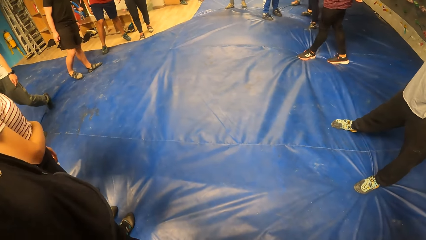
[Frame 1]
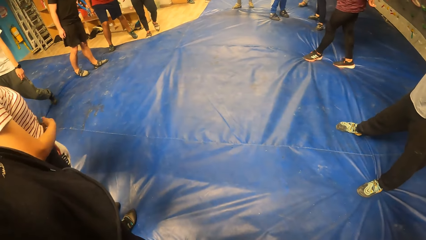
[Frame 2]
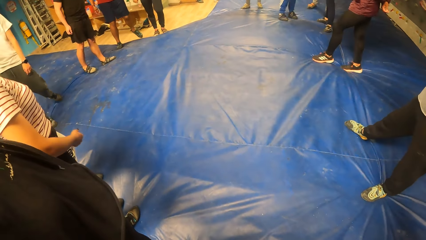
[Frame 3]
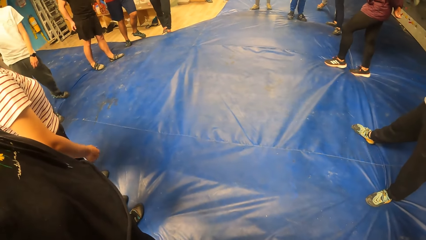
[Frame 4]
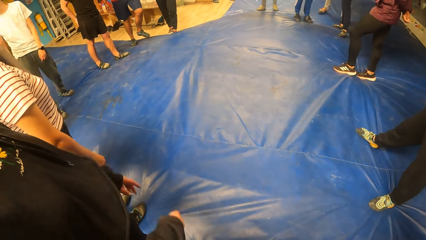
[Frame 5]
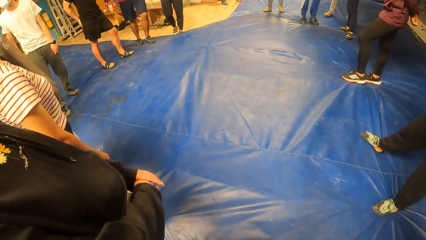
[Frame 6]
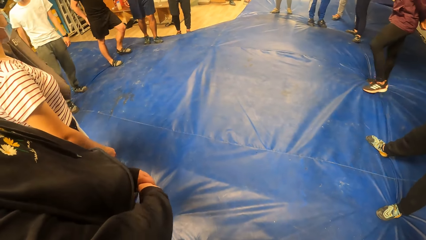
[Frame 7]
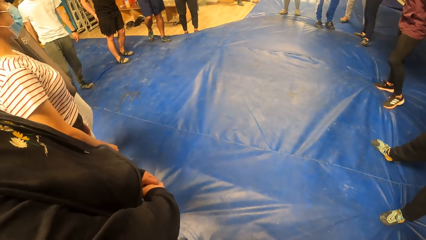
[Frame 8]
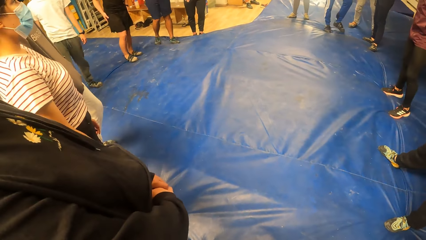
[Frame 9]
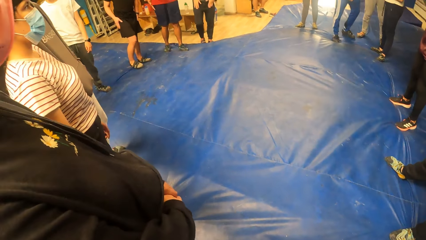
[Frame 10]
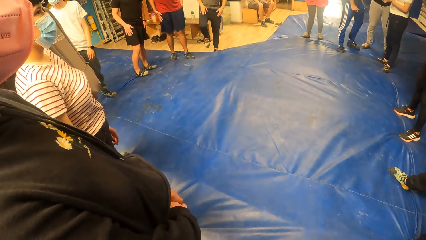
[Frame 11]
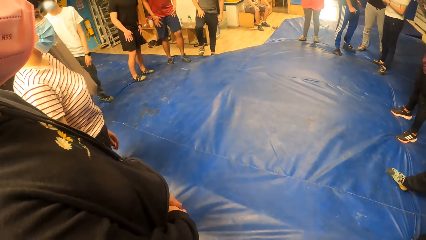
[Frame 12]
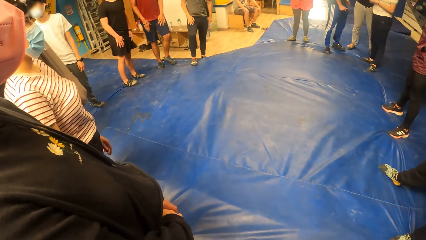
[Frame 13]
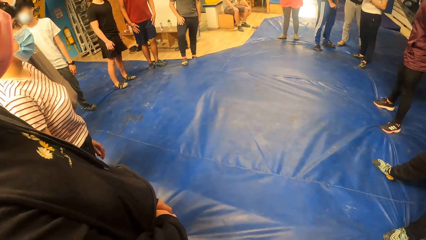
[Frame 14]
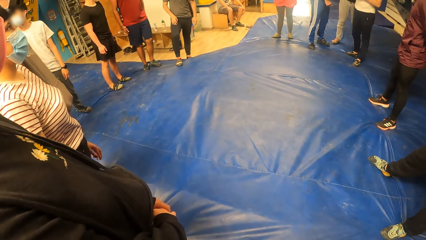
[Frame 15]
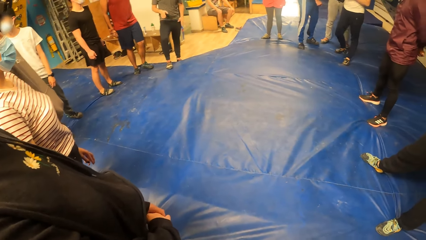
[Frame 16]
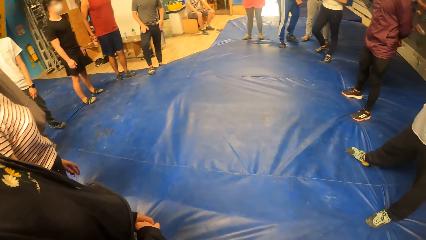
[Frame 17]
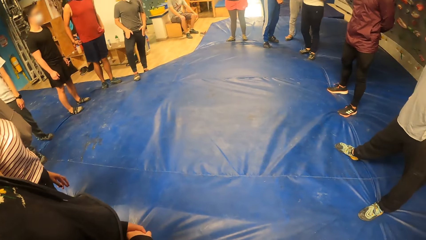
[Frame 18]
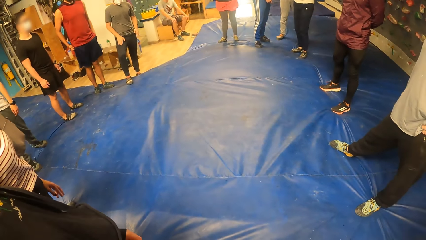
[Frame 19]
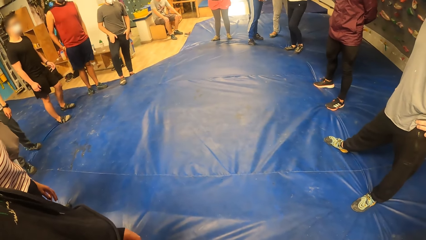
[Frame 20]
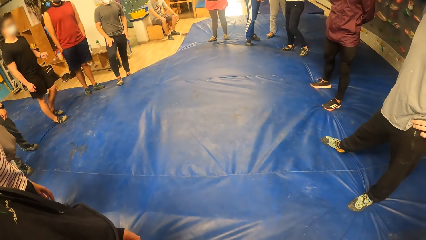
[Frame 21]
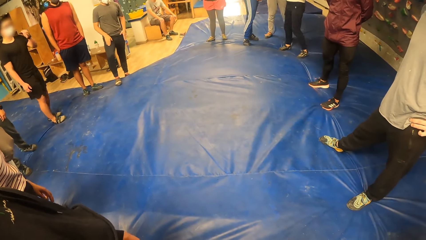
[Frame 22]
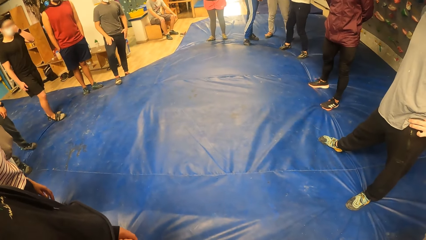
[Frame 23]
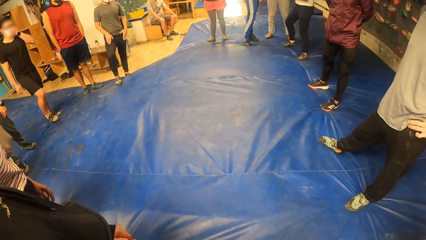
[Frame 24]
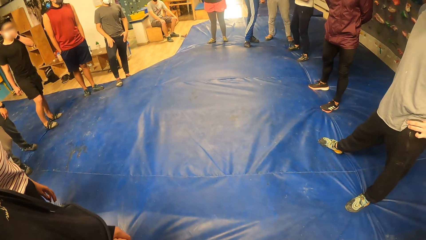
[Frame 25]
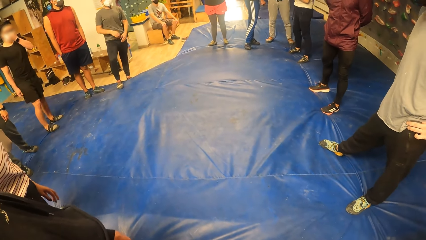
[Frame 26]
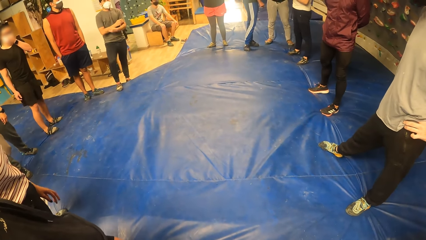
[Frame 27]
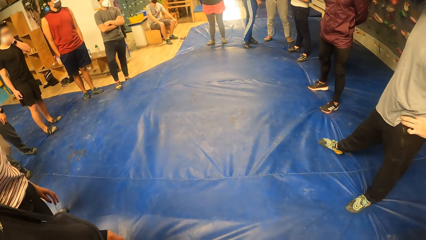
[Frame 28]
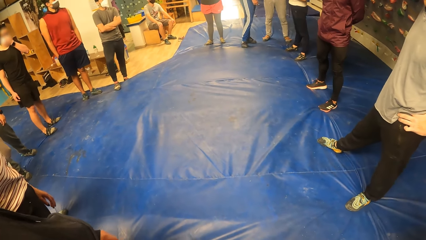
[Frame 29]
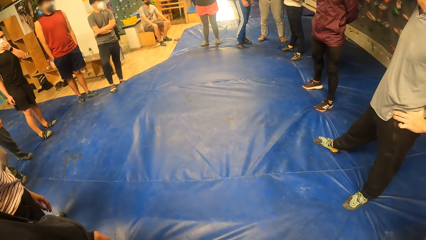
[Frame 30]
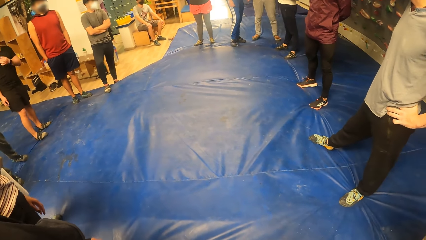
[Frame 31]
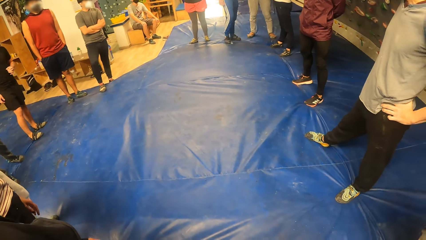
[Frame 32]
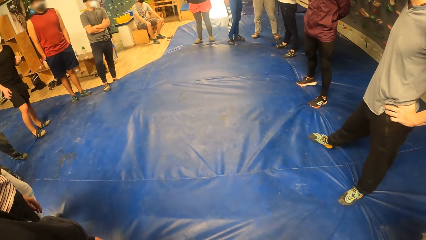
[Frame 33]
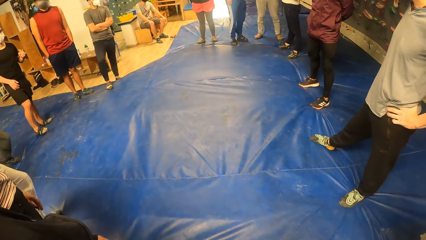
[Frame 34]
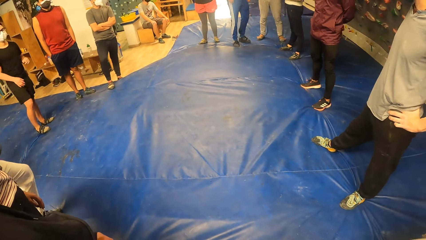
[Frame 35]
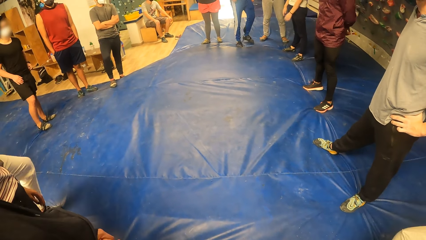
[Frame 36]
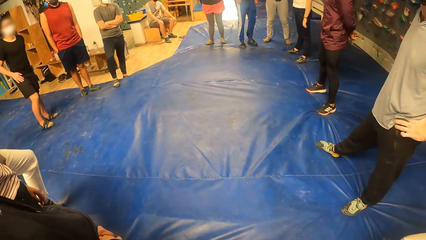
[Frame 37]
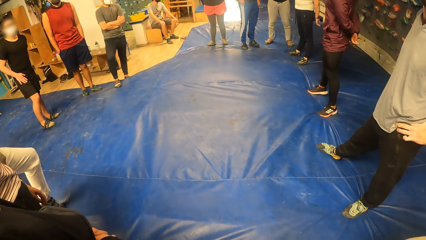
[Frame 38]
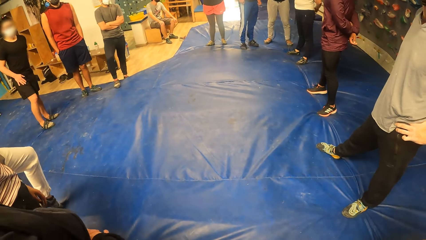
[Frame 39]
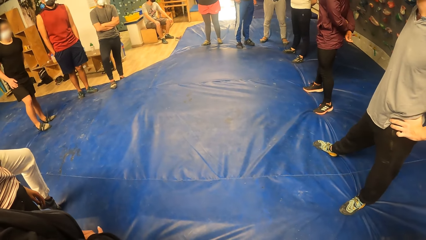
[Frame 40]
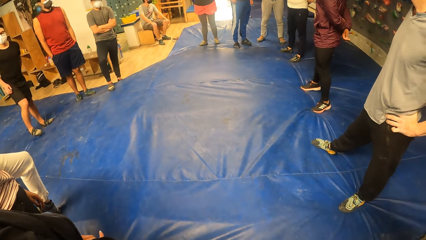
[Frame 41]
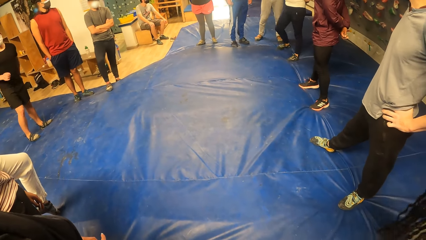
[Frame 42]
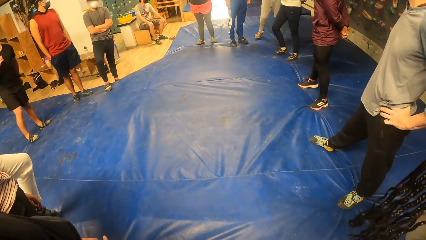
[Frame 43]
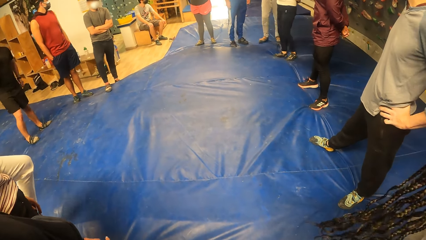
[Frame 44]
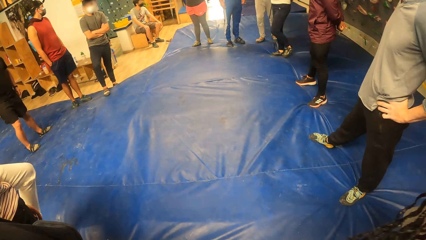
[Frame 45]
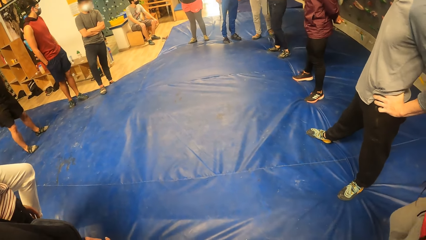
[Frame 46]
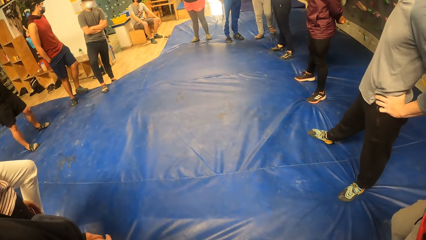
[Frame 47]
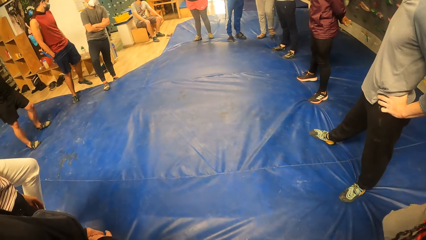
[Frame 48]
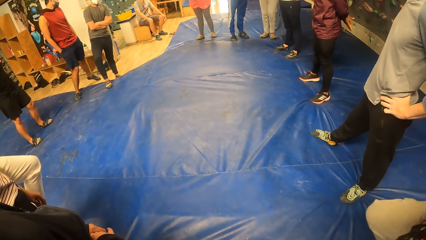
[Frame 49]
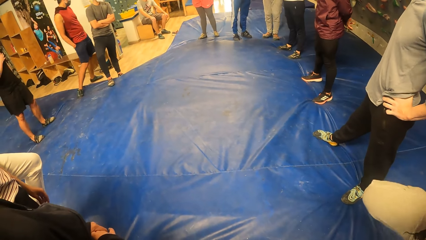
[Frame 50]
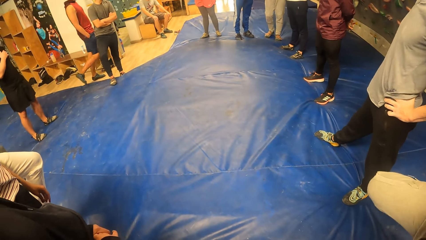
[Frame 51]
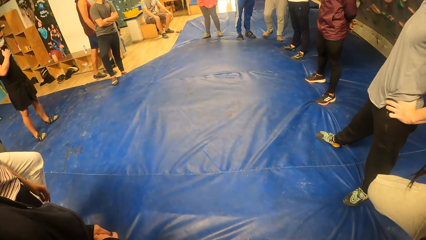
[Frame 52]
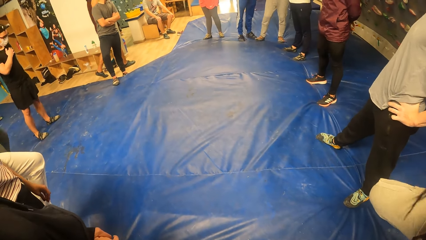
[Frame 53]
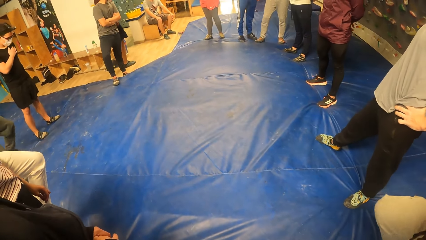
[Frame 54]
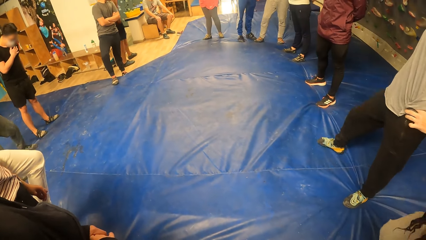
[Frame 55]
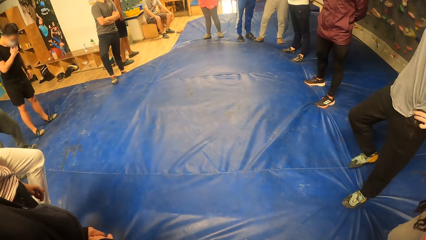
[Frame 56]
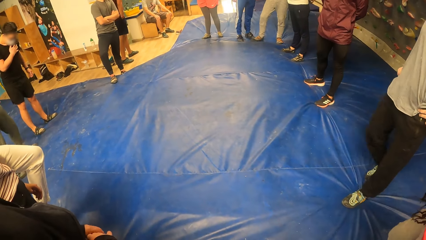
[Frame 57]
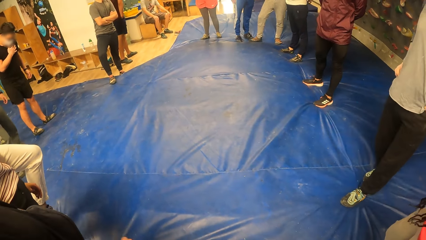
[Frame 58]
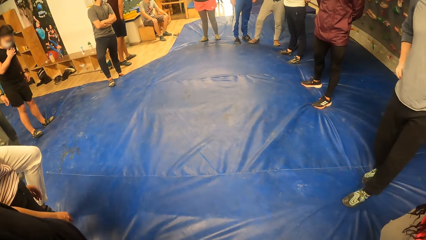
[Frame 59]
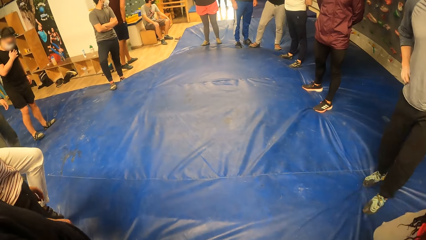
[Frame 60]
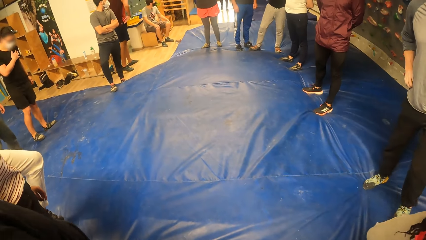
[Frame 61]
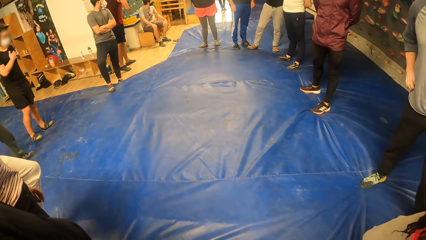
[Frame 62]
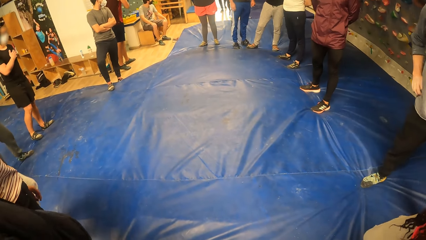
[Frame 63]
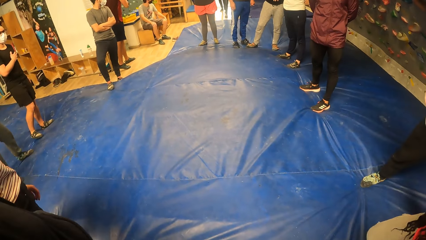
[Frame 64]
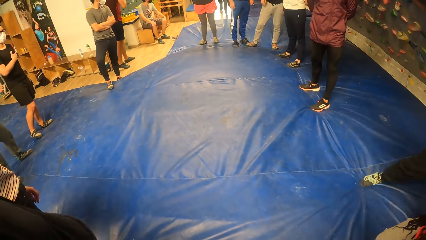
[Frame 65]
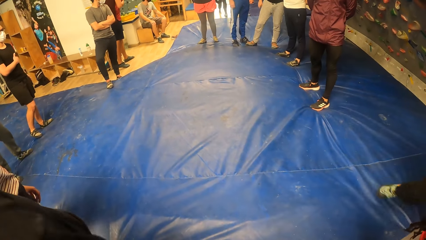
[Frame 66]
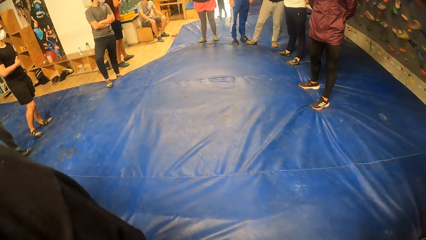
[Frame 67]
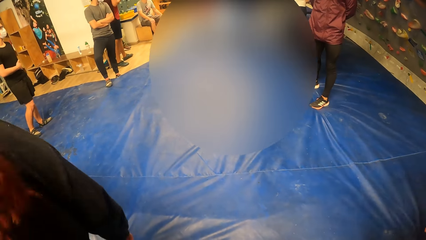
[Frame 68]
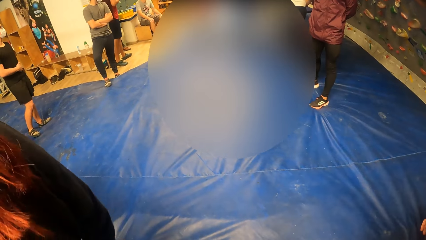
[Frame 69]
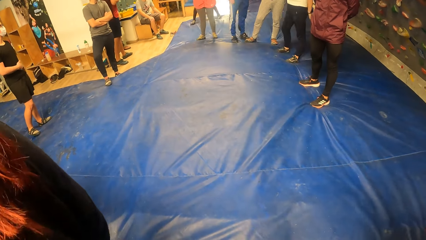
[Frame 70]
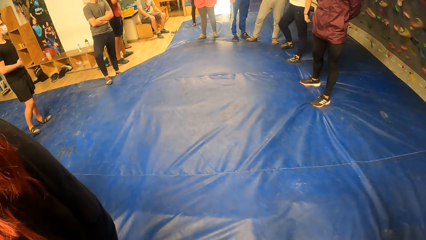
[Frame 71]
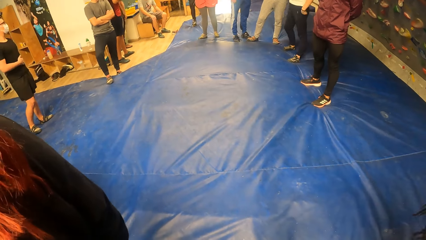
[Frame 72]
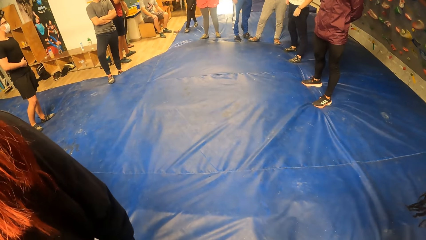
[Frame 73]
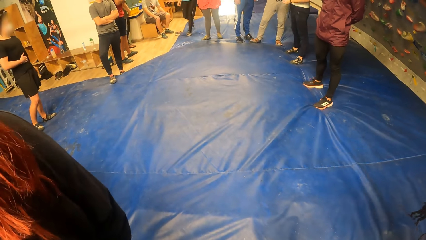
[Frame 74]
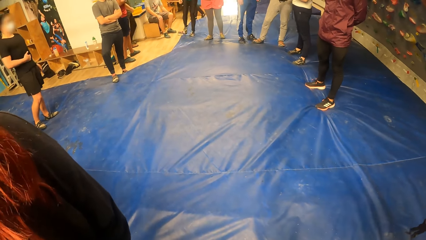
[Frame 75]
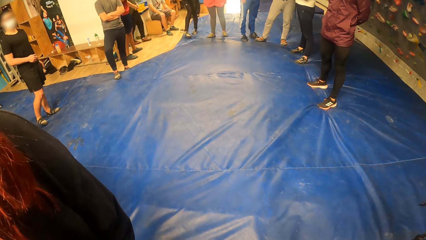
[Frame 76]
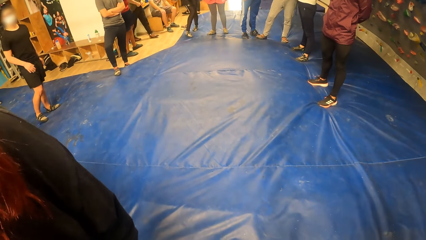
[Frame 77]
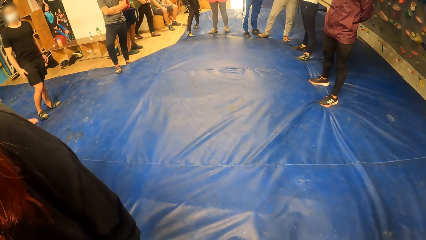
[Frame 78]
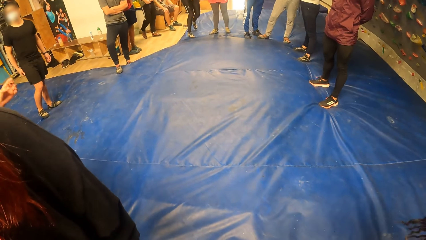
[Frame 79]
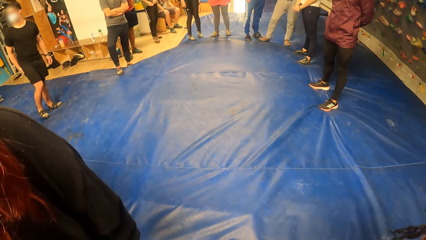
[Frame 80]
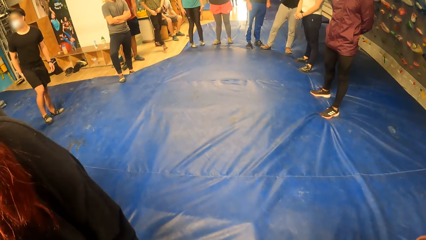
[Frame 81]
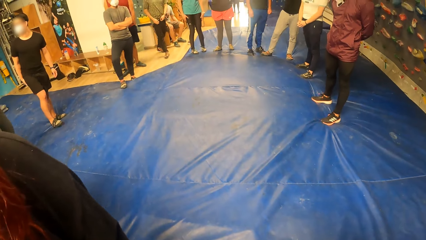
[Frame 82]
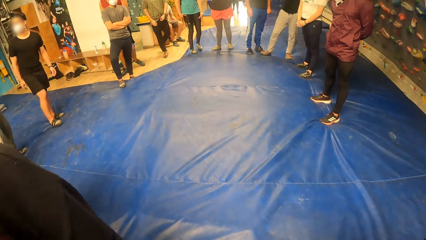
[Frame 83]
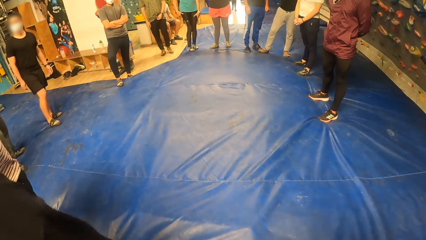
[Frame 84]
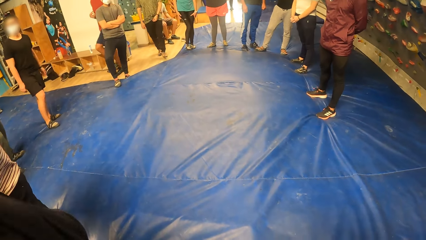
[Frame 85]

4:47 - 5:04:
The camera wearer looks around. A man adjusts his facemask with his left hand.
